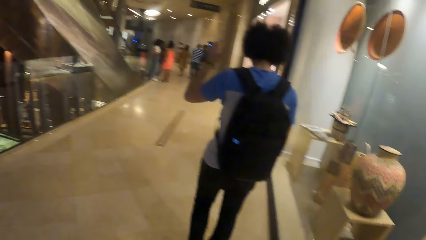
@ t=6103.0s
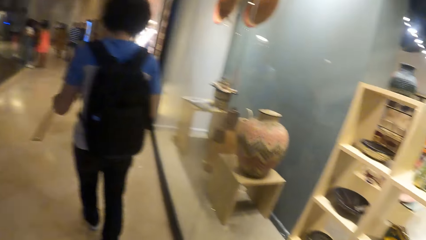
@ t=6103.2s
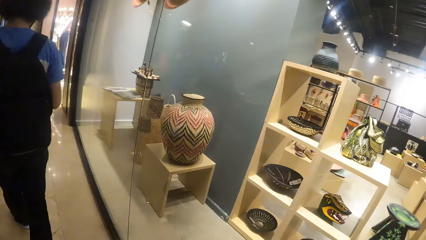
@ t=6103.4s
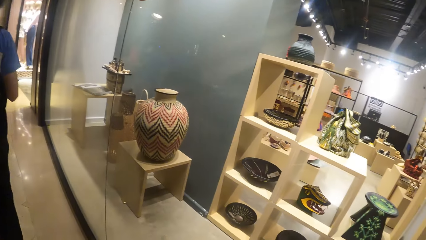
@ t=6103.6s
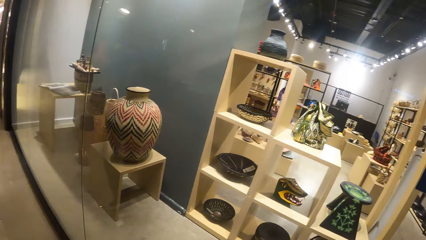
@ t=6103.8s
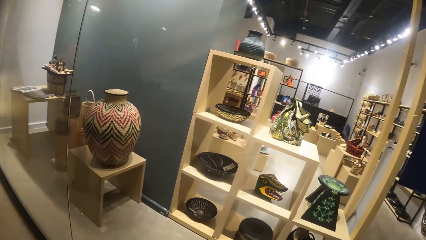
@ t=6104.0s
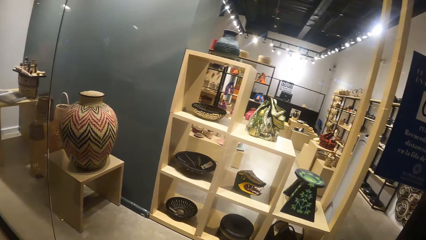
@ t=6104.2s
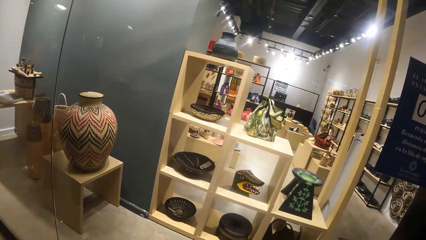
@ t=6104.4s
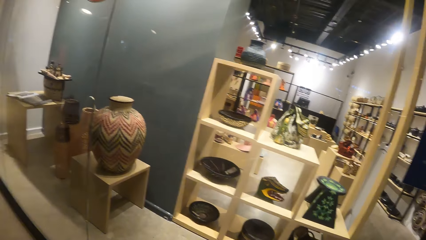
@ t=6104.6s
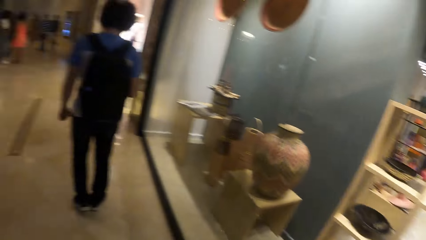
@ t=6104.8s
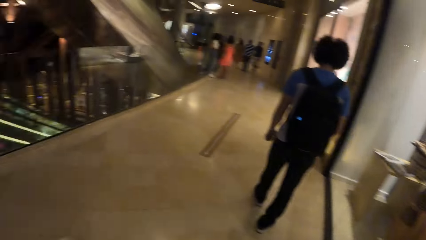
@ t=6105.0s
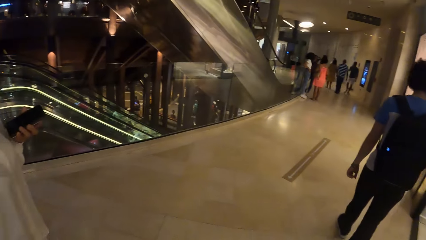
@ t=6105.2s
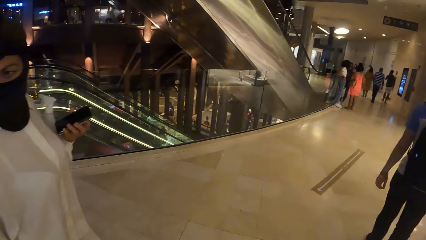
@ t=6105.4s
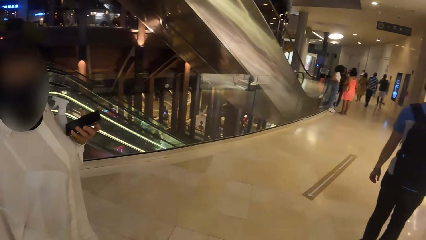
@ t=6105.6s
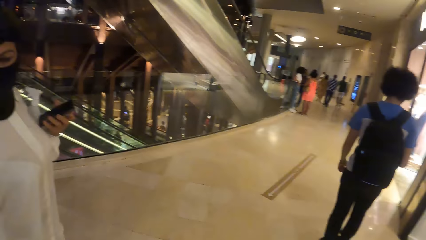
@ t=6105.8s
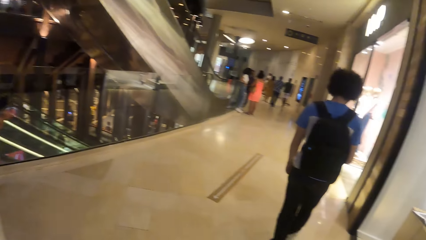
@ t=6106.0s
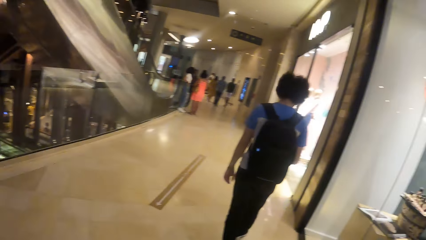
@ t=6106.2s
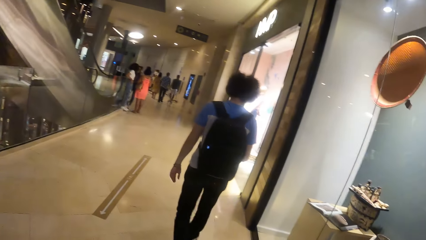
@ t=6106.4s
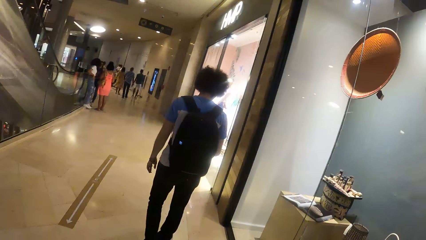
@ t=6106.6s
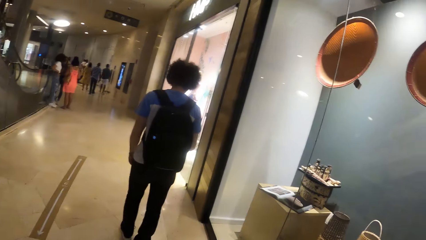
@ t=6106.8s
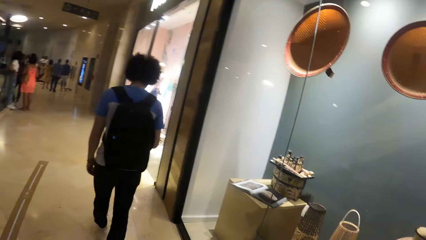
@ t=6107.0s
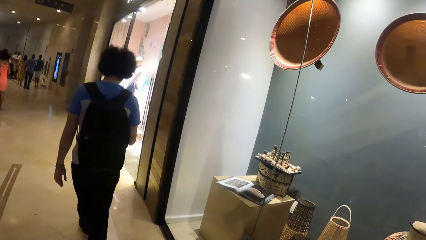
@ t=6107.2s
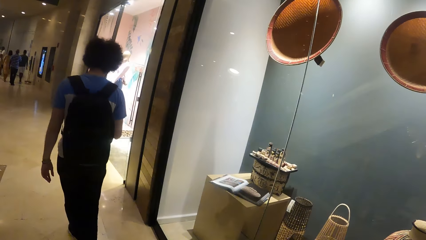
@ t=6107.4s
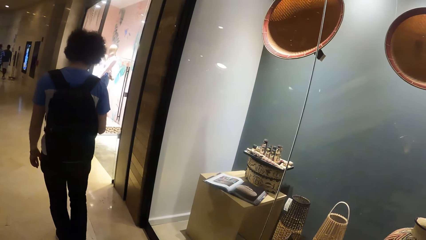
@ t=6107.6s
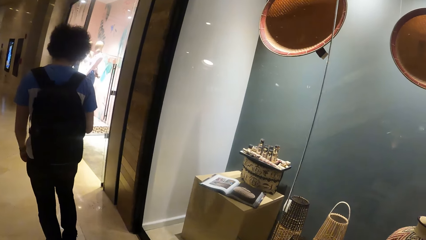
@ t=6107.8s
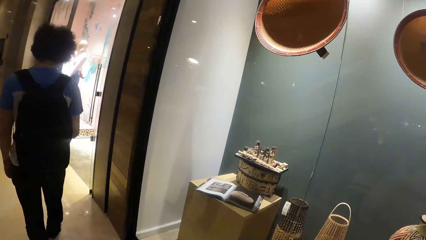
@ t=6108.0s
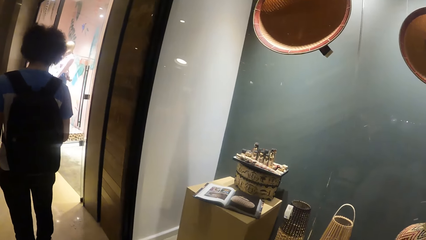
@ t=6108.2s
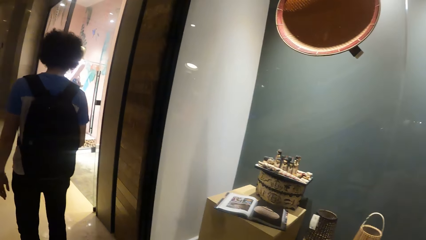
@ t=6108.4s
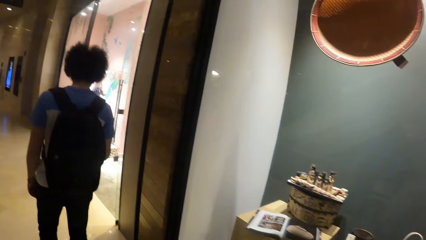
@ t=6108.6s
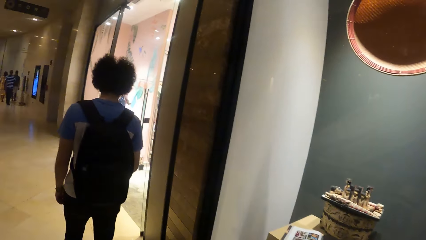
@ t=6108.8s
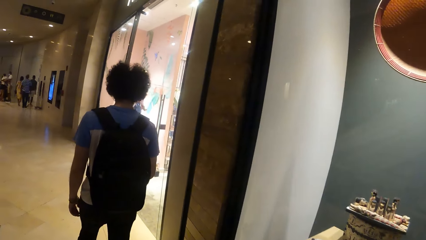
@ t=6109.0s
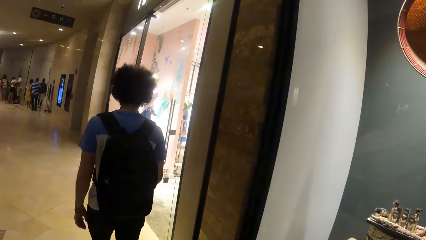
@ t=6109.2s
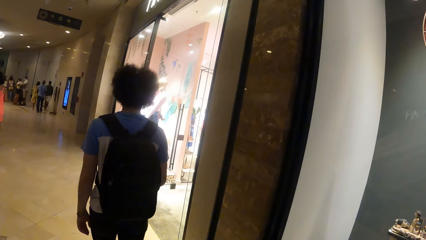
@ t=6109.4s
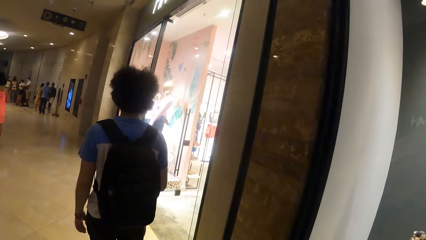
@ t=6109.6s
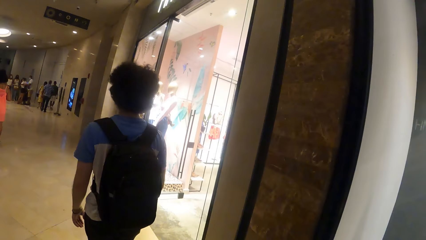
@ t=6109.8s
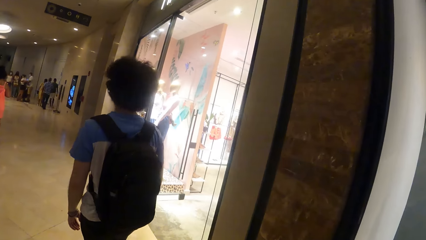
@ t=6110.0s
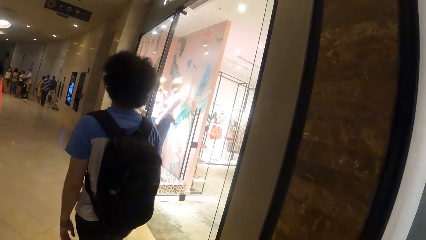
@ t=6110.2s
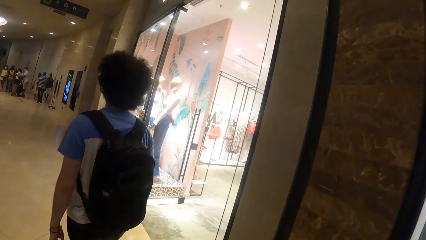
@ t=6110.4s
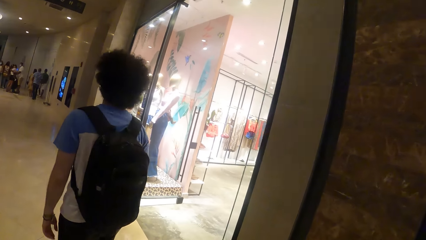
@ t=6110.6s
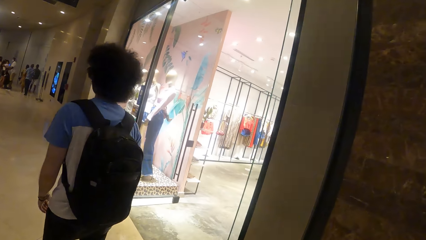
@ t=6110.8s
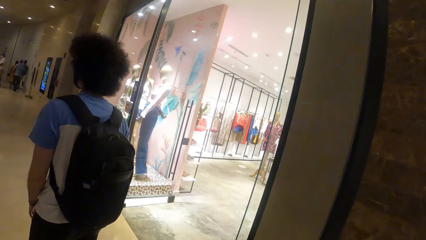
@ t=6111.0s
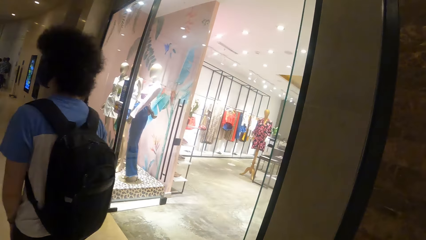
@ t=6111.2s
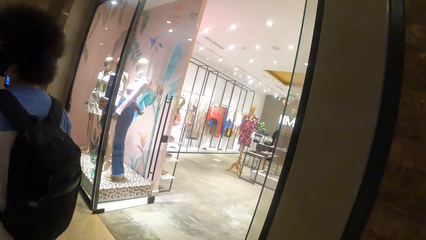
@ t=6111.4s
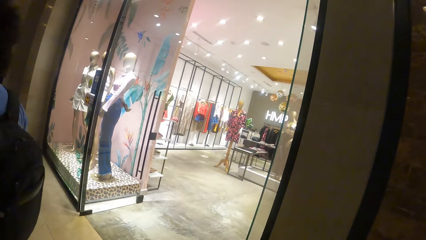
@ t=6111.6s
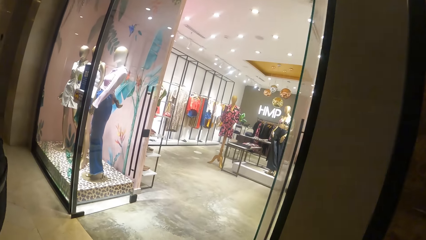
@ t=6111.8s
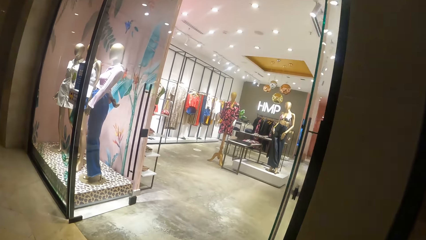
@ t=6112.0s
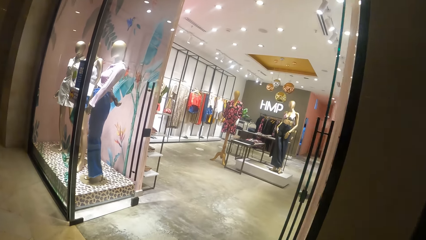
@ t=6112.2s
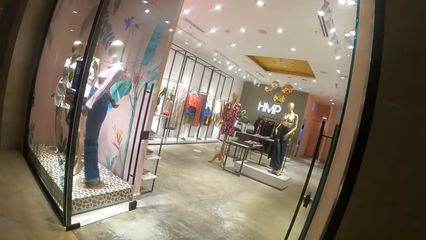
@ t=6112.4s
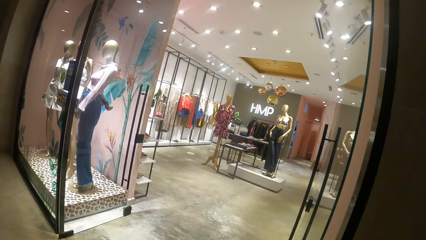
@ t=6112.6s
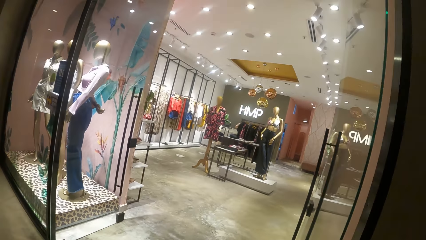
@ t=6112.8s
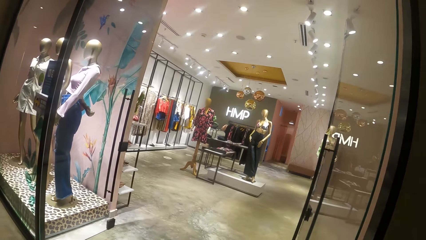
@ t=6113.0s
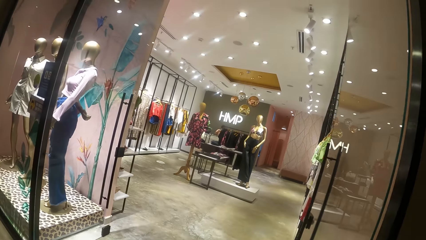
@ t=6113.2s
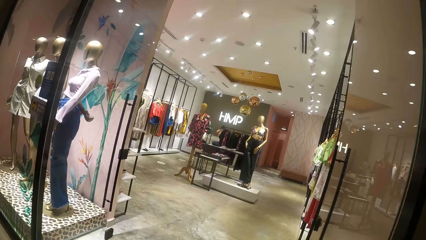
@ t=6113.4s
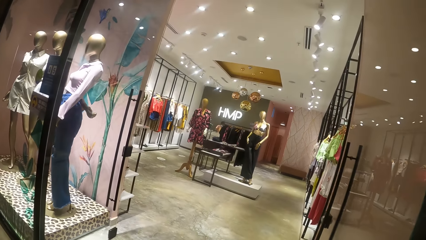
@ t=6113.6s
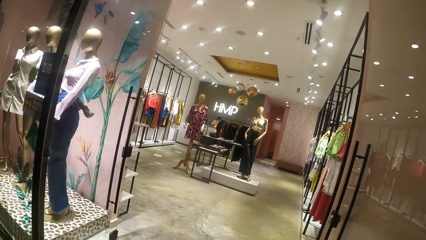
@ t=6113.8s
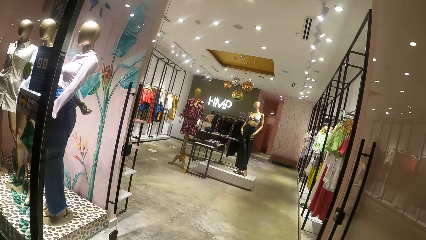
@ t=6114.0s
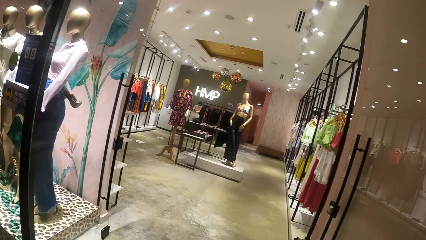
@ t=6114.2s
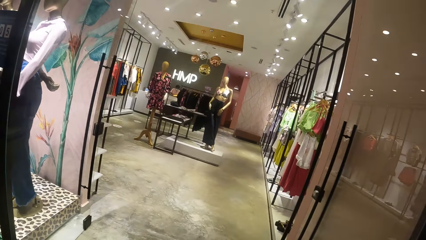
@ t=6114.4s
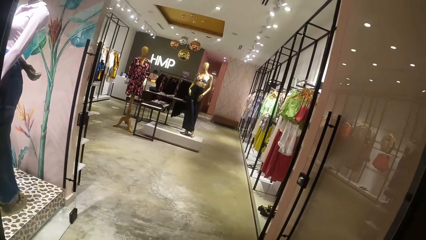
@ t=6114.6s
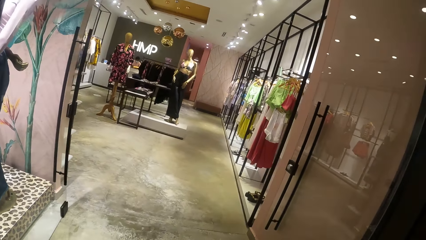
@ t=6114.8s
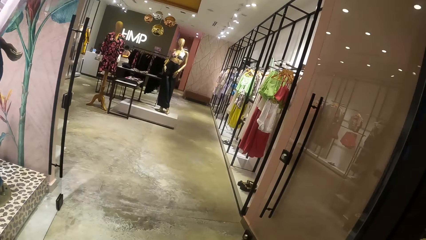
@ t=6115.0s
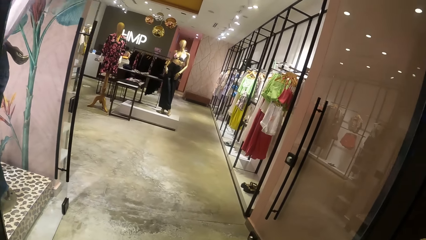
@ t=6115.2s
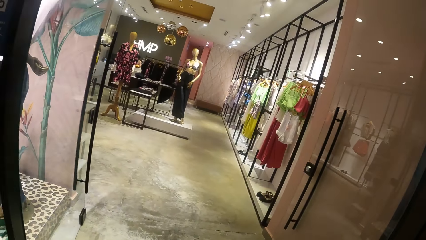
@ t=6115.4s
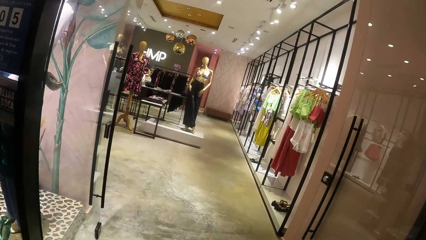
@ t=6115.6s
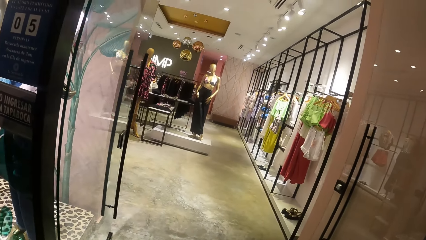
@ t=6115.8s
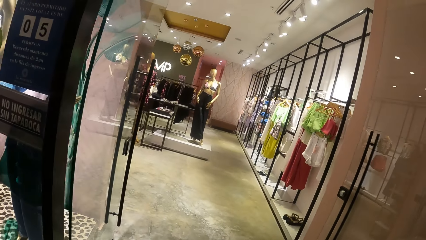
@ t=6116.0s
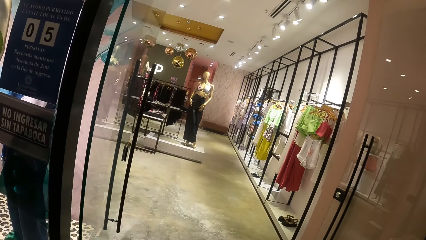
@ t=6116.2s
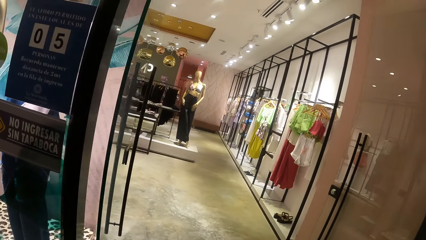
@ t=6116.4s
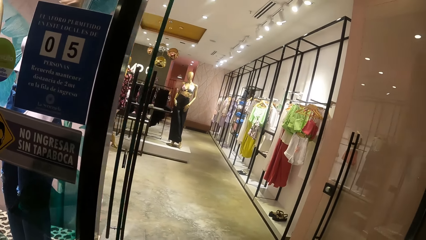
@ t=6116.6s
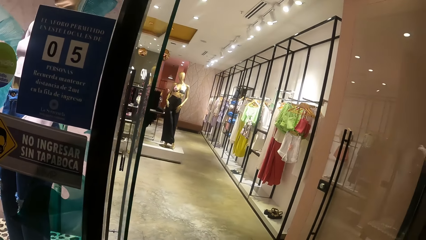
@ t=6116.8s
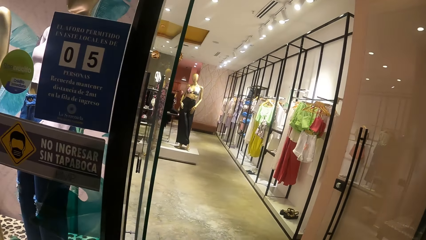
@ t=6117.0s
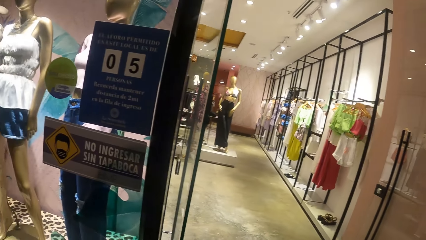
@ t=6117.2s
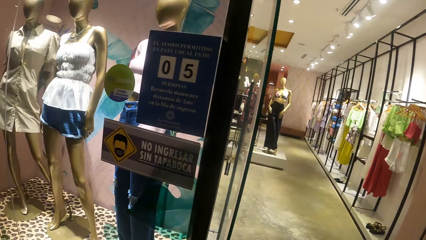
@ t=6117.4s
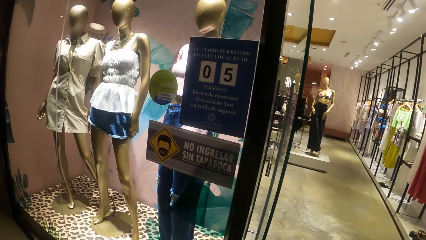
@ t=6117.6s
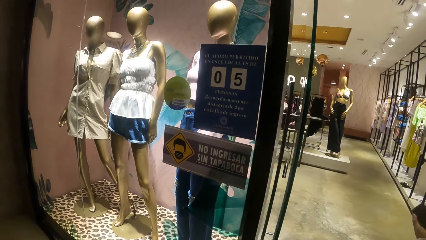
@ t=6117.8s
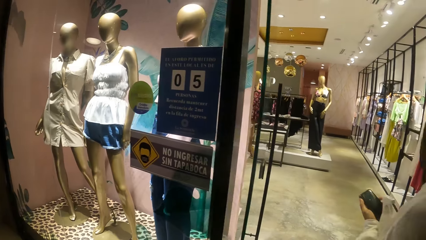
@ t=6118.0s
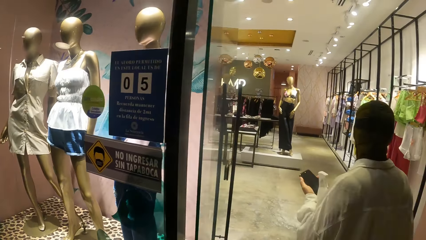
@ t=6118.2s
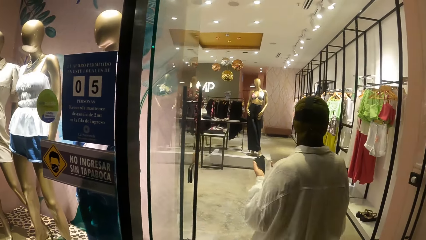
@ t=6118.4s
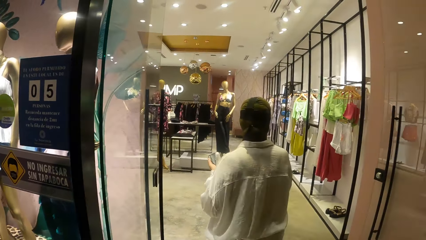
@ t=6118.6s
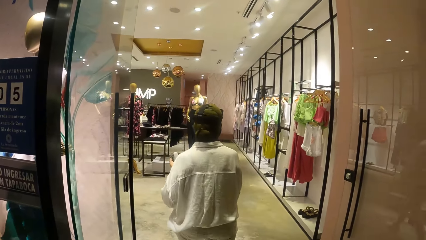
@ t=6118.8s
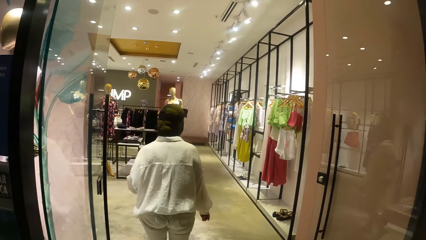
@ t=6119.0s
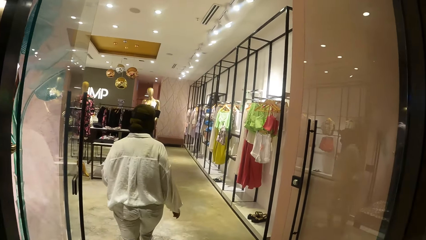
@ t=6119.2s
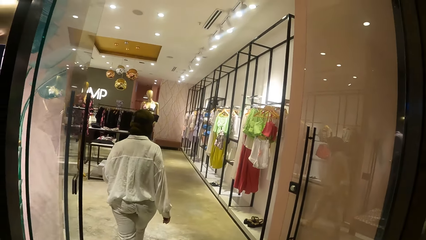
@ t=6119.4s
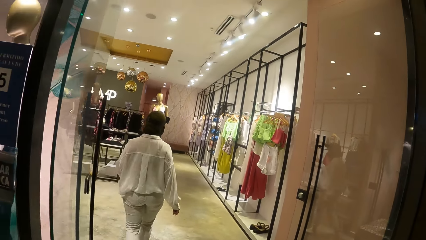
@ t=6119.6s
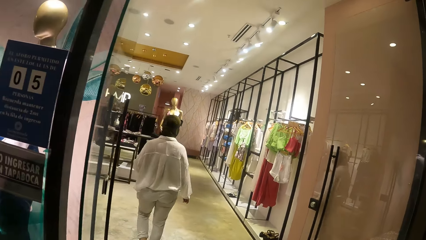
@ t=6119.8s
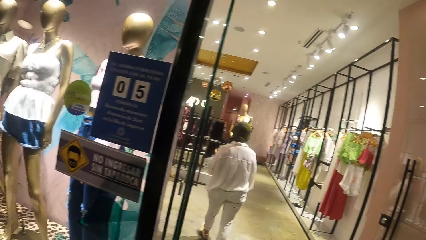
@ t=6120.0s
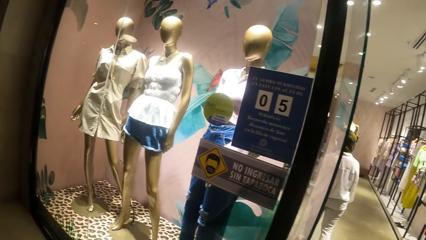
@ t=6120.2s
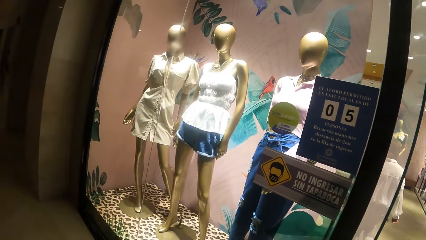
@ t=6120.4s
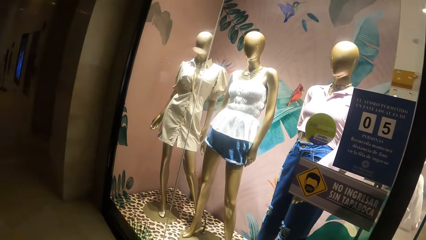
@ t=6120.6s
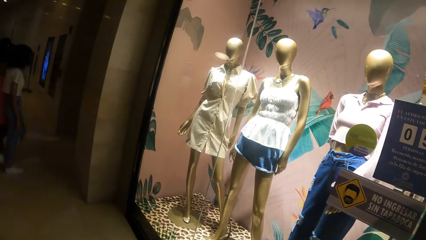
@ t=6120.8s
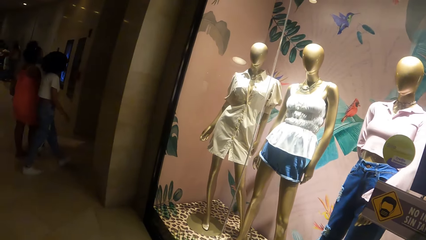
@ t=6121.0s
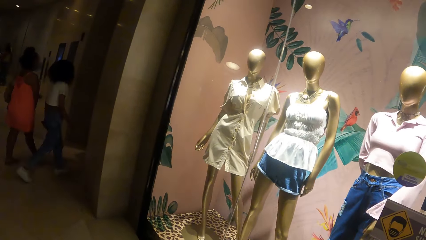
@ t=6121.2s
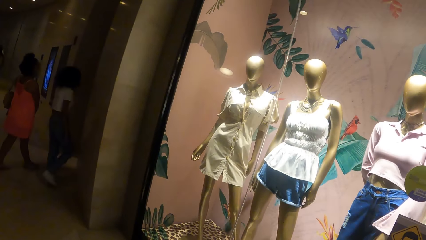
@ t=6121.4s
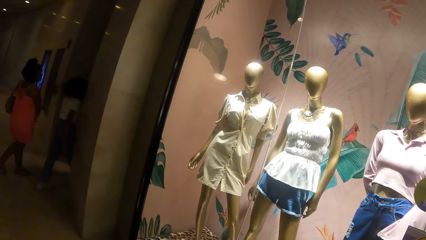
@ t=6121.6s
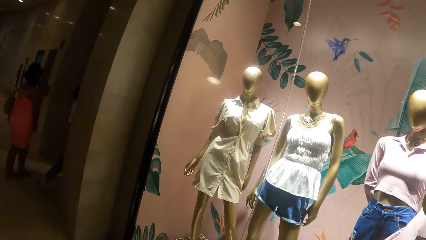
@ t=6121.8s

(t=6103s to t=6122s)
The camera wearer looks around. They walk around. The woman enters into a clothing store. The camera wearer looks around.
